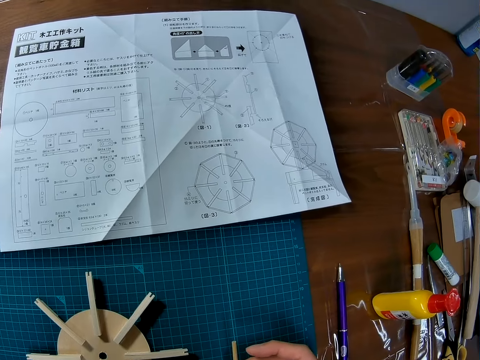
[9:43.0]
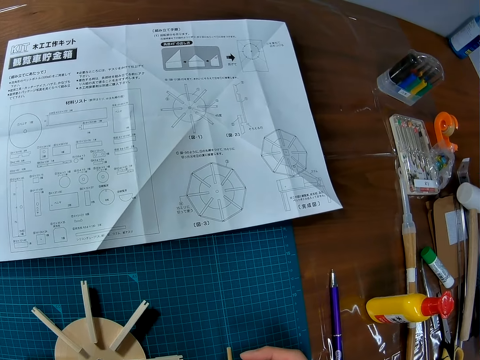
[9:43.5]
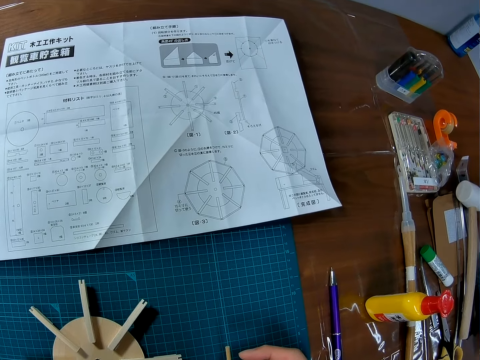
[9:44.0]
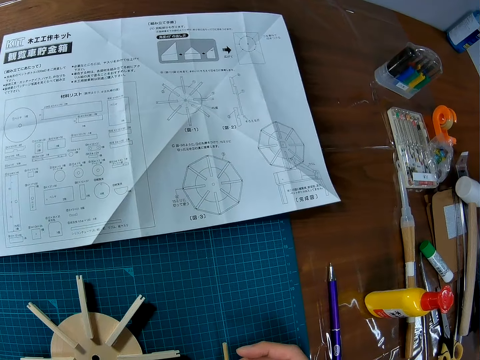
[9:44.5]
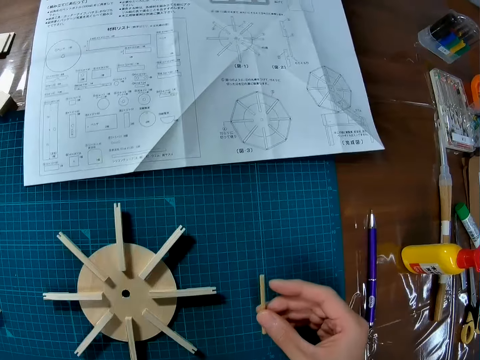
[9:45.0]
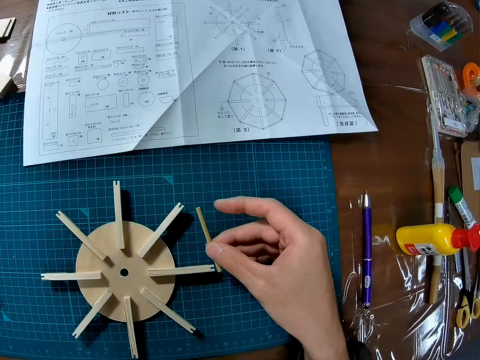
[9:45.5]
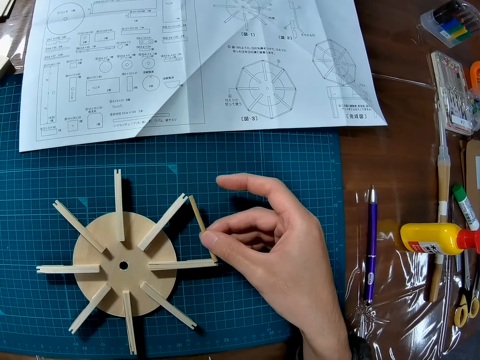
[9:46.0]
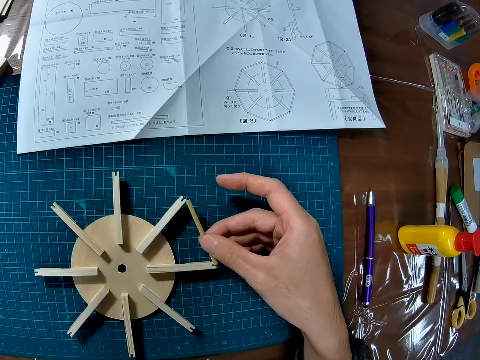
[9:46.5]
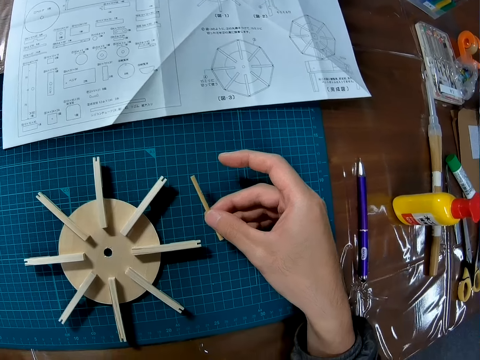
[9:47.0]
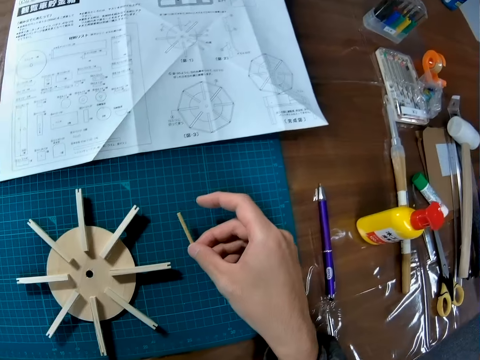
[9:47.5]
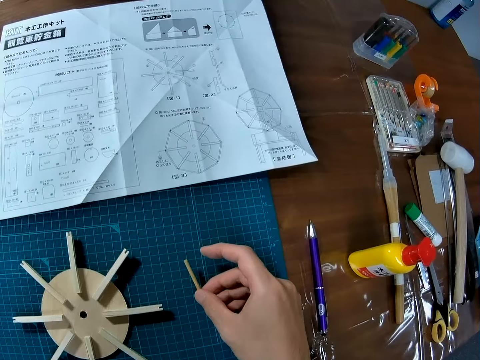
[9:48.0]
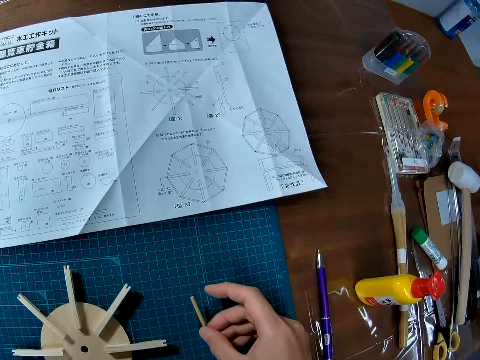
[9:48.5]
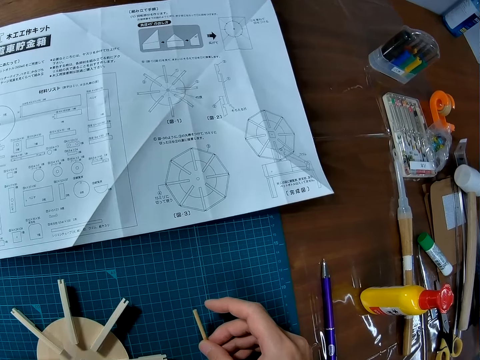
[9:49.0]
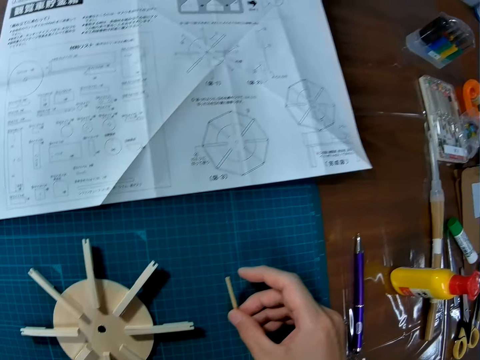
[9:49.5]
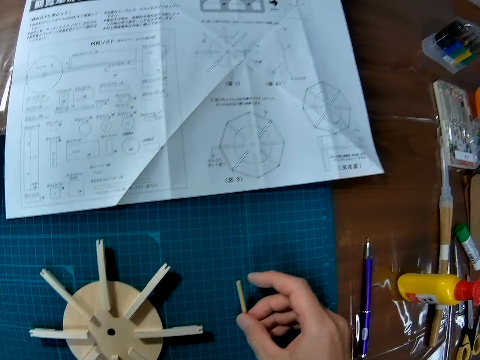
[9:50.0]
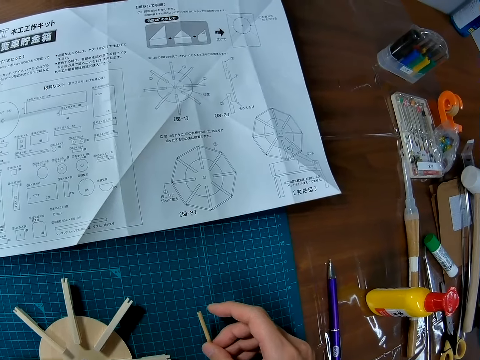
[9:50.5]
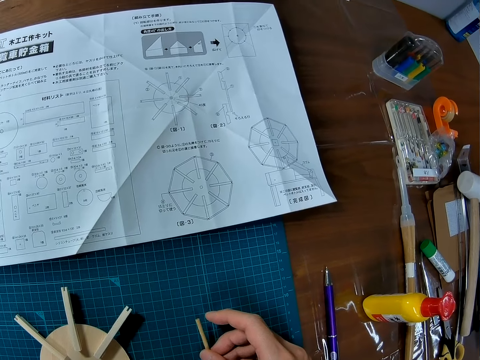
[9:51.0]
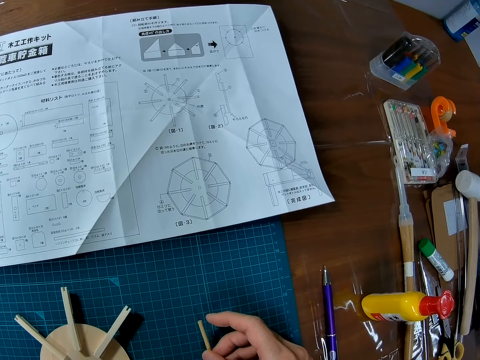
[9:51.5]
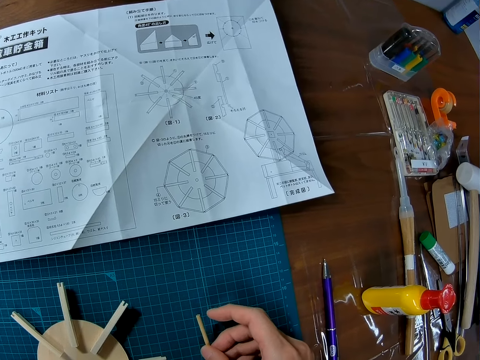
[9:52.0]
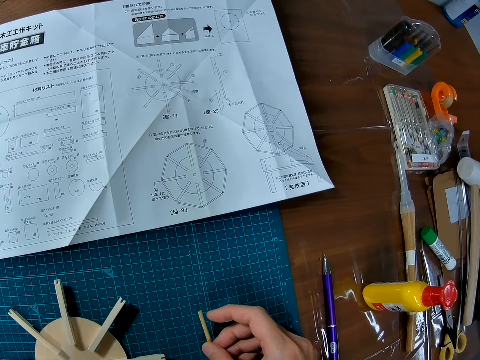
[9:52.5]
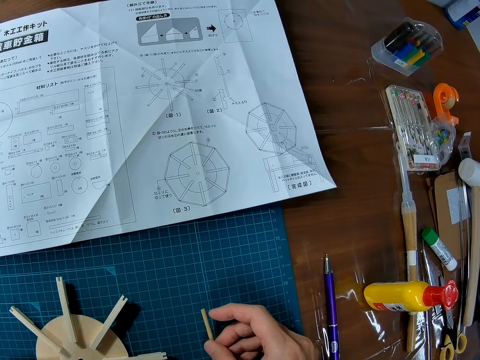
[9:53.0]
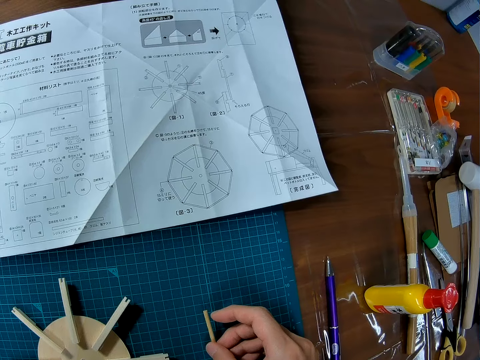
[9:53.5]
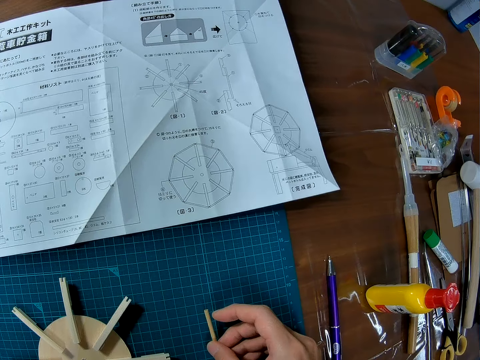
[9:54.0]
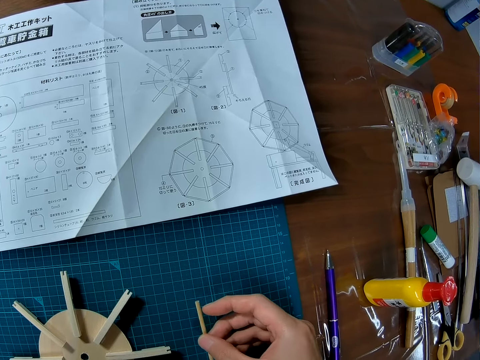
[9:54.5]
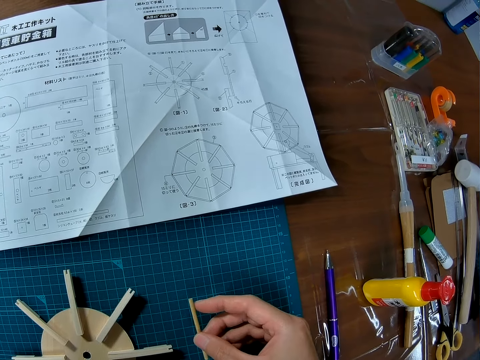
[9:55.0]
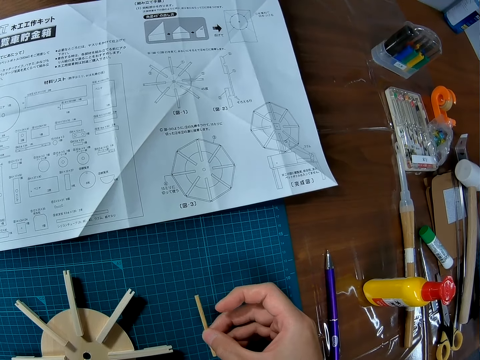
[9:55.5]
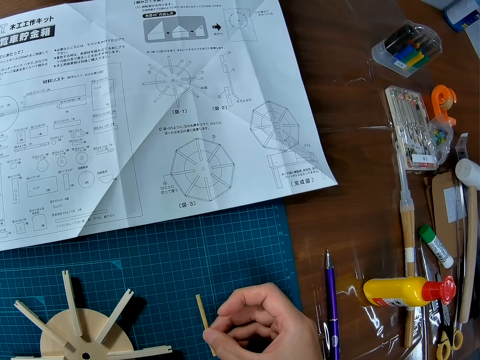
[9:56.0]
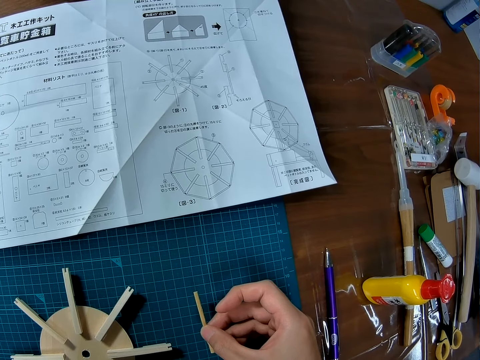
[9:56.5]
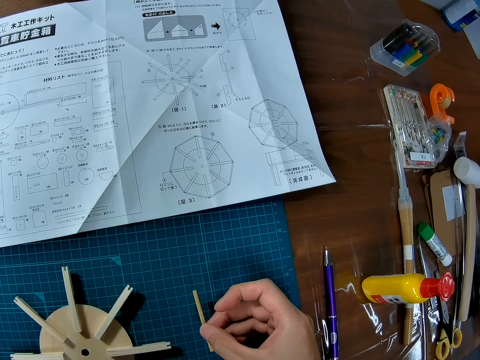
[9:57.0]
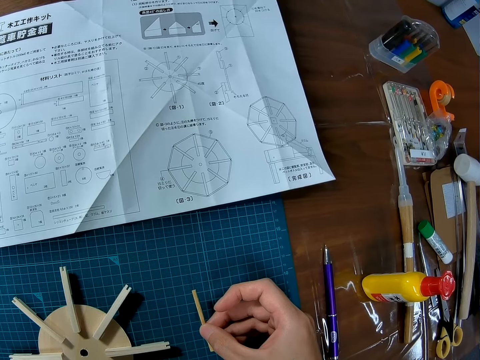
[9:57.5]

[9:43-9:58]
The camera wearer puts a piece of plastic model on the Ferris wheel model. They look at the instructional manual paper.

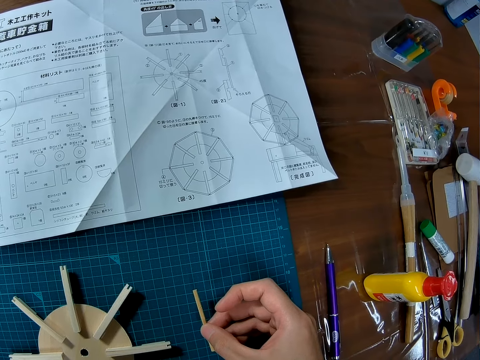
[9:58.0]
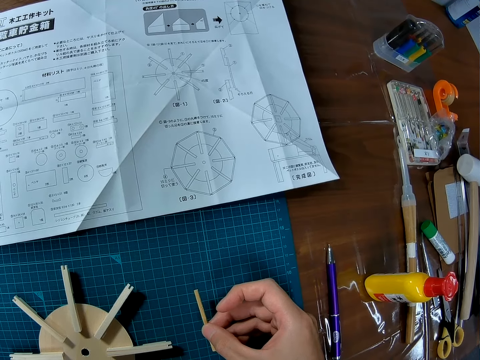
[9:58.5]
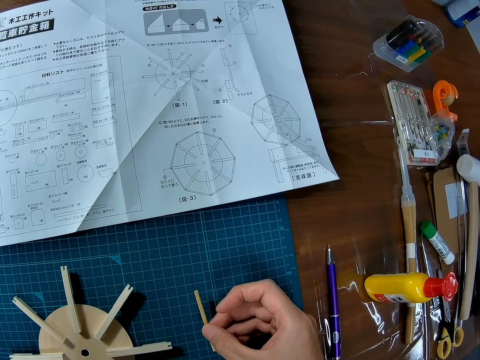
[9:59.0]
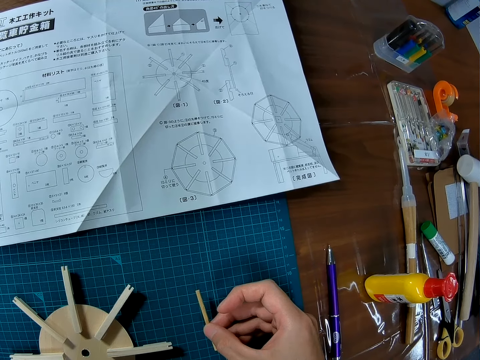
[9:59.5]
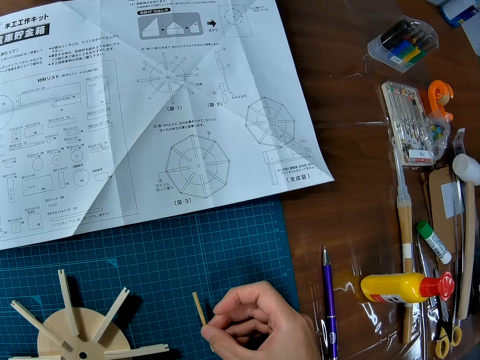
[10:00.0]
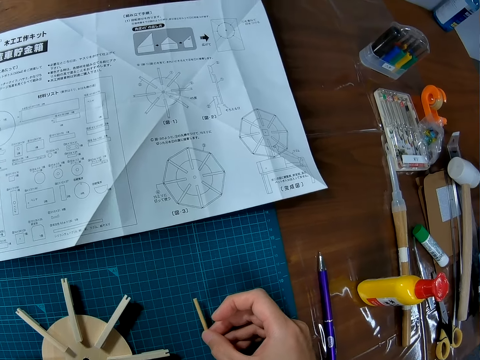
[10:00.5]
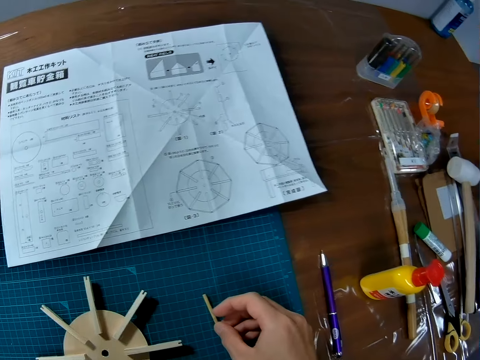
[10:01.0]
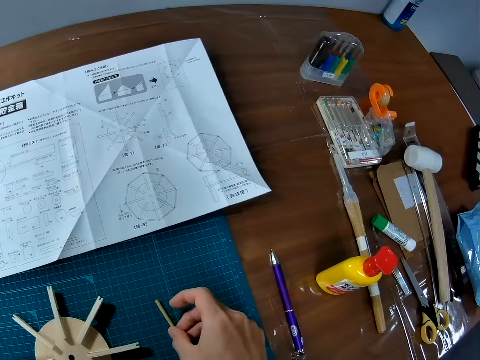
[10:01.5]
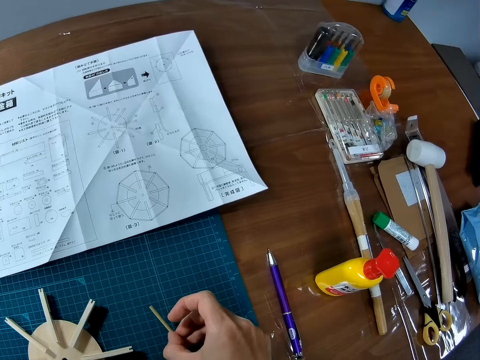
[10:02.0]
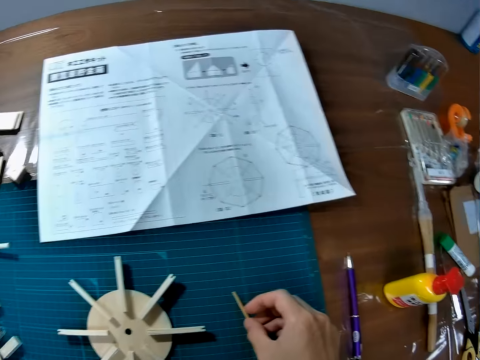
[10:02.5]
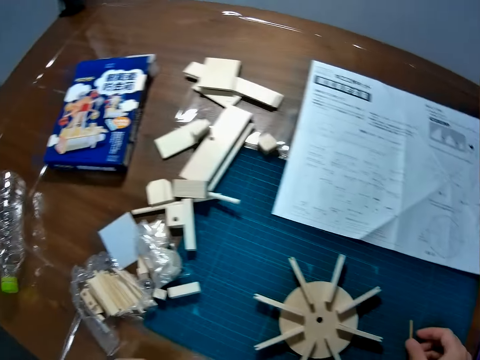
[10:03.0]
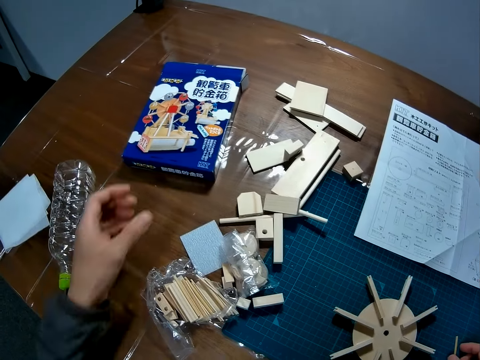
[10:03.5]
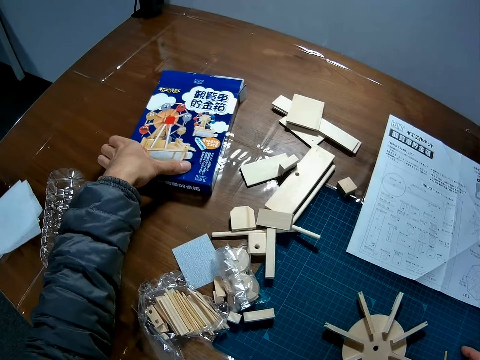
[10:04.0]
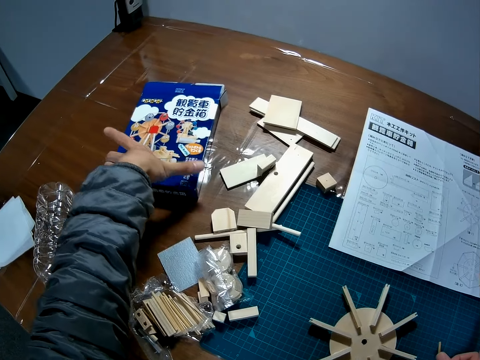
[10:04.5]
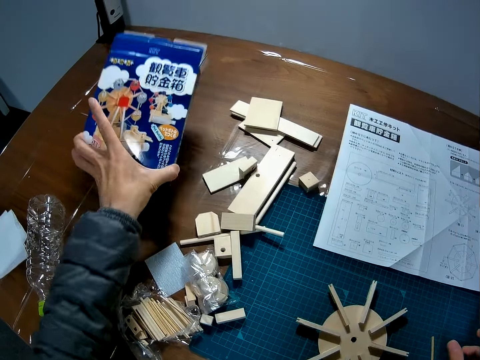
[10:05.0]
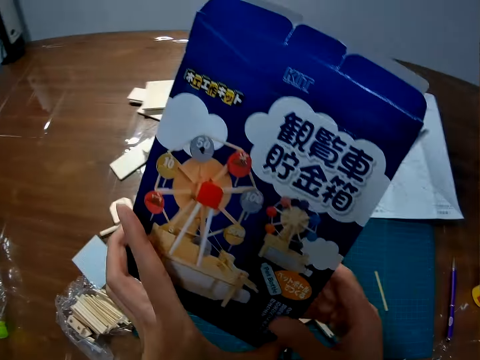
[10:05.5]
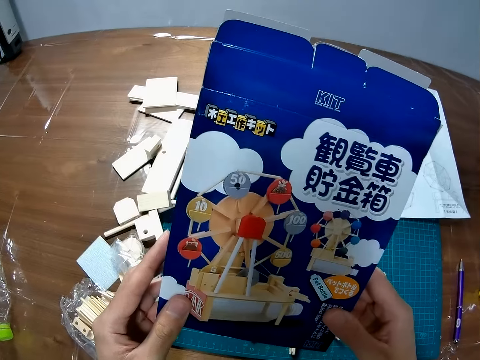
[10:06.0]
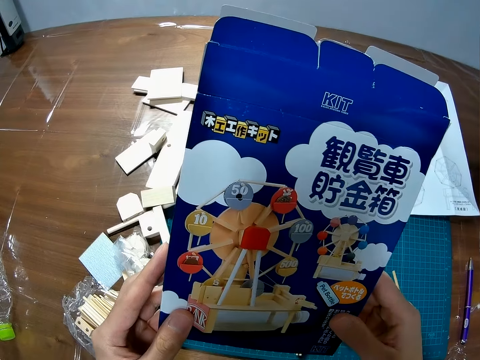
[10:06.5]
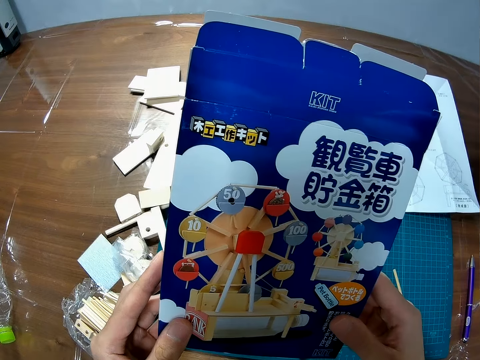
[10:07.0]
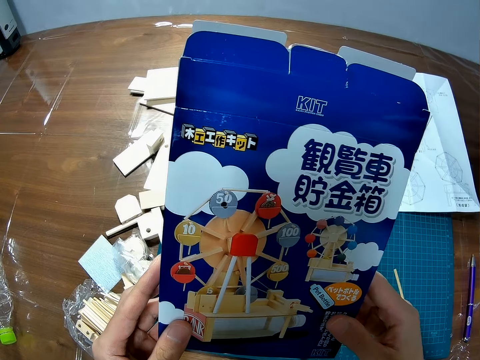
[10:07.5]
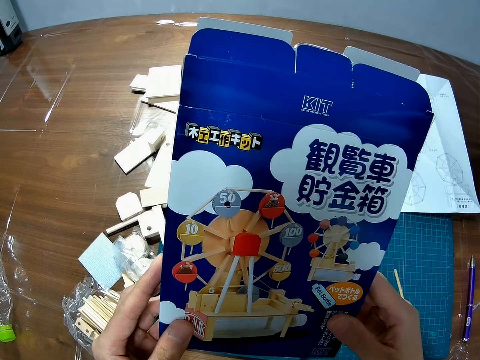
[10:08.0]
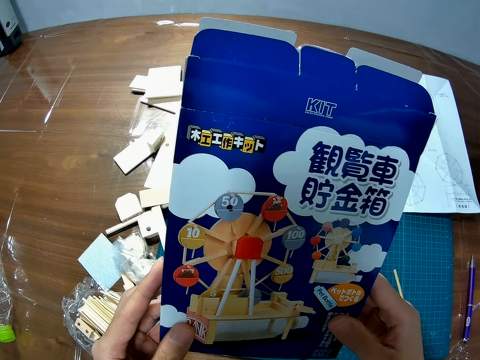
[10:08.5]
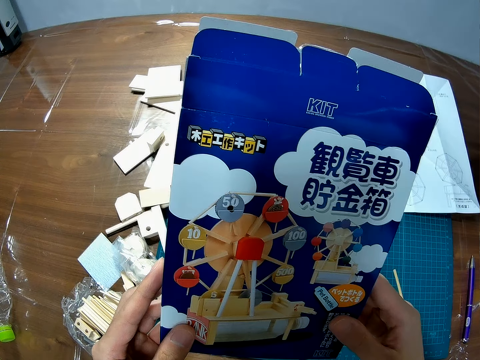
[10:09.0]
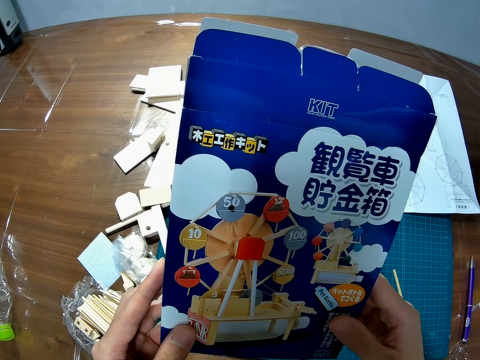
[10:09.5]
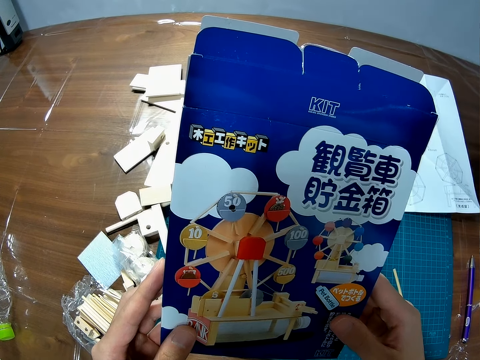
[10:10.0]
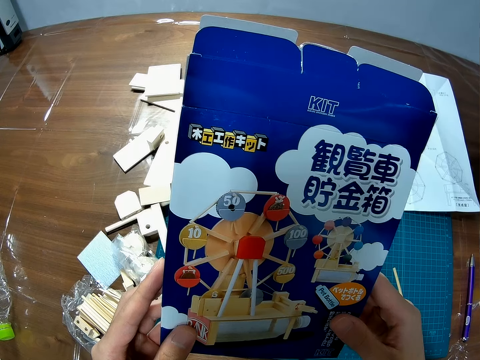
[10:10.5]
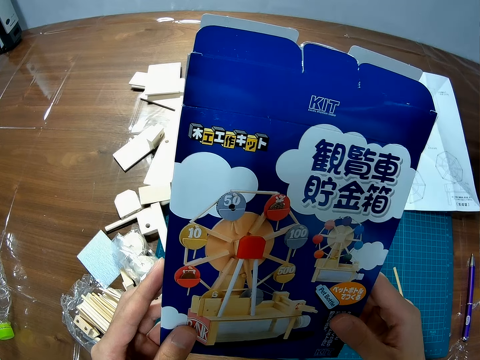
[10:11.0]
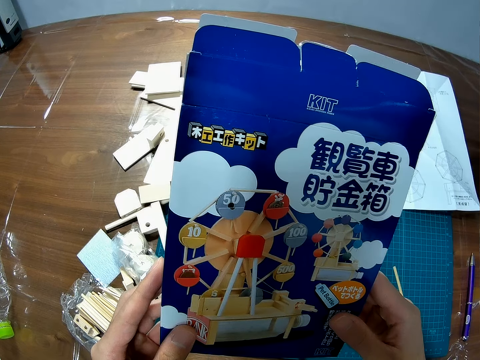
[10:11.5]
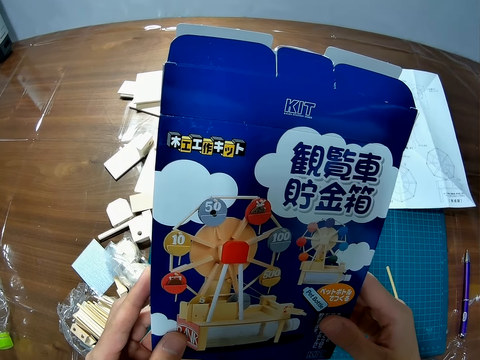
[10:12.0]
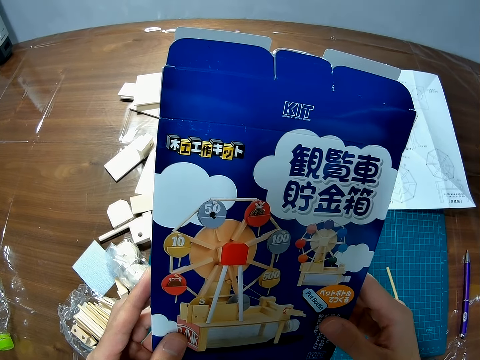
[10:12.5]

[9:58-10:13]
The camera wearer drops the piece of wood on a cutting mat. They pick a box of Ferris wheel from a table. They stare at the box of Ferris wheel.
